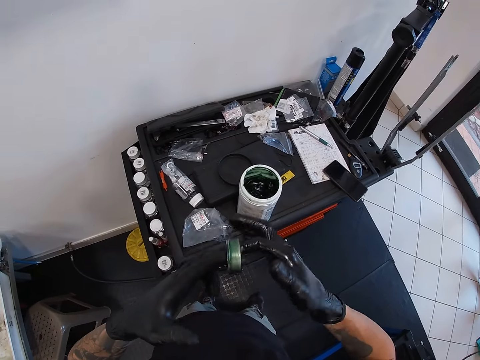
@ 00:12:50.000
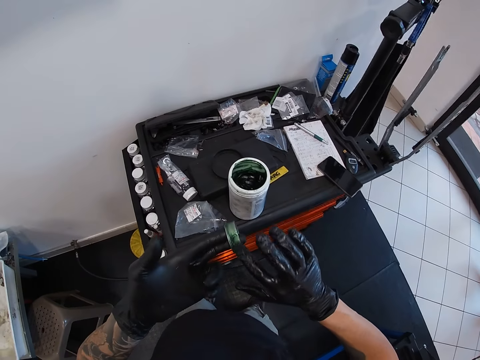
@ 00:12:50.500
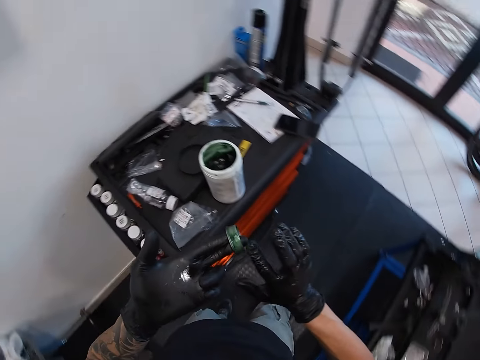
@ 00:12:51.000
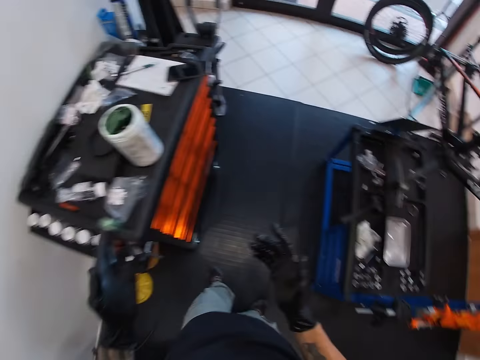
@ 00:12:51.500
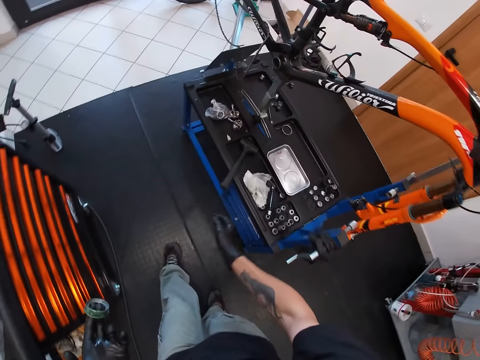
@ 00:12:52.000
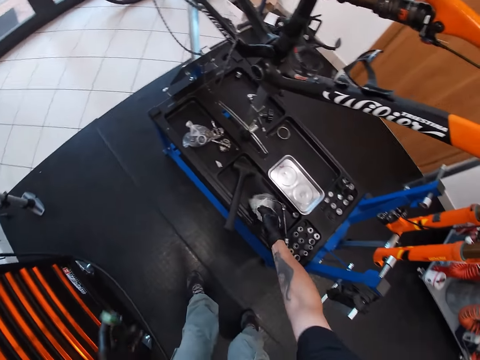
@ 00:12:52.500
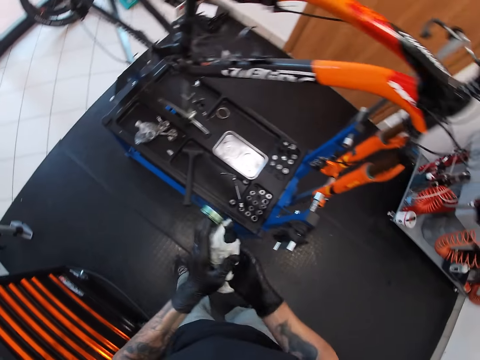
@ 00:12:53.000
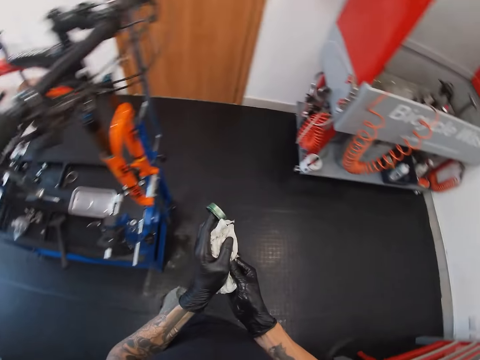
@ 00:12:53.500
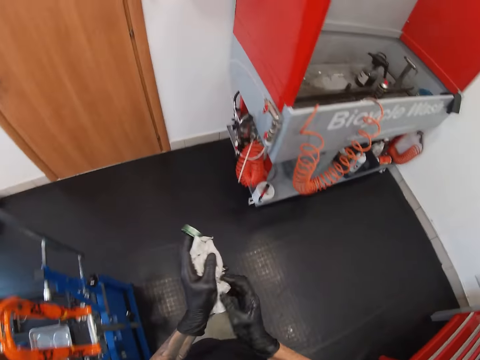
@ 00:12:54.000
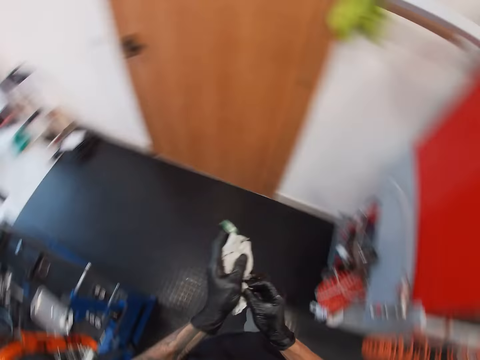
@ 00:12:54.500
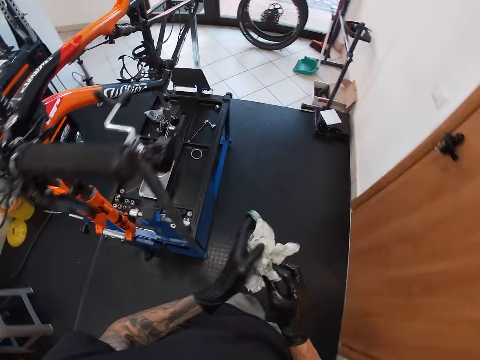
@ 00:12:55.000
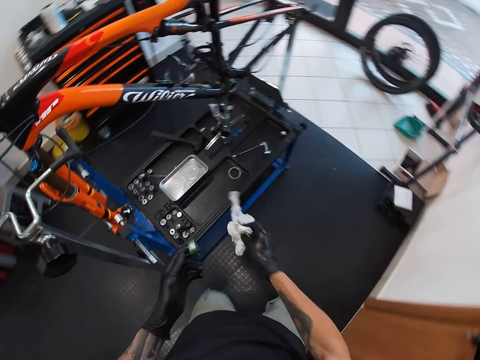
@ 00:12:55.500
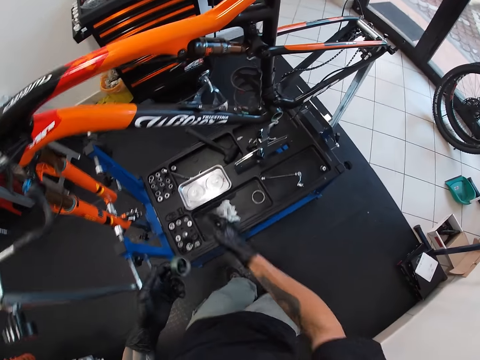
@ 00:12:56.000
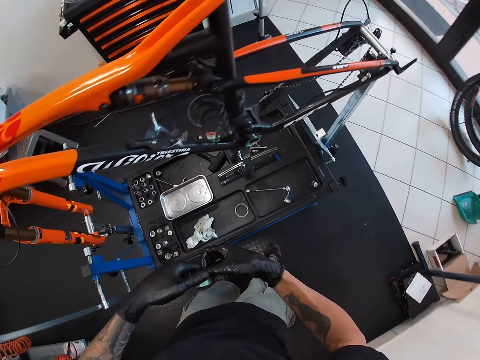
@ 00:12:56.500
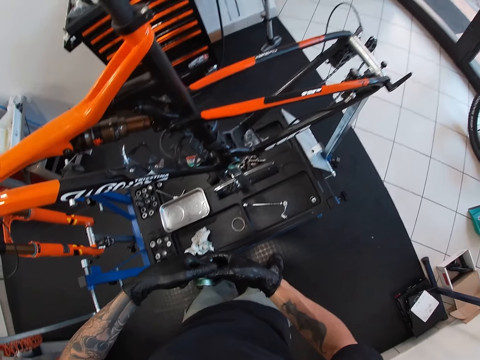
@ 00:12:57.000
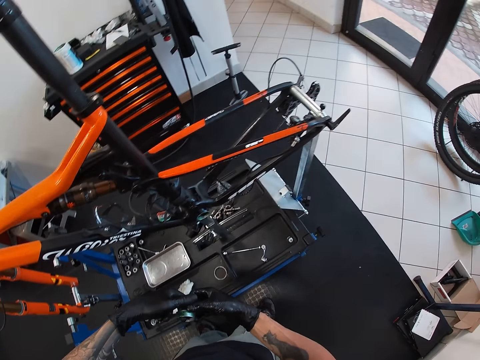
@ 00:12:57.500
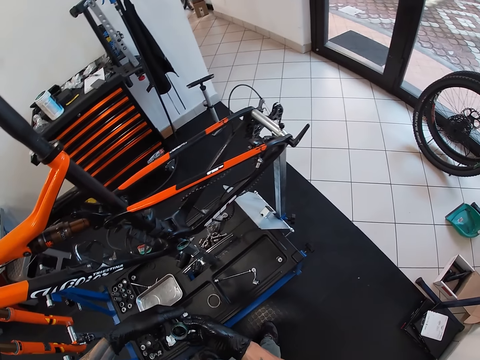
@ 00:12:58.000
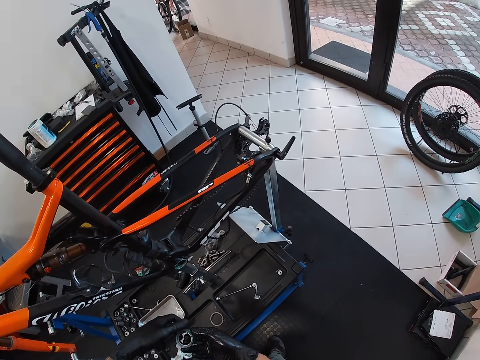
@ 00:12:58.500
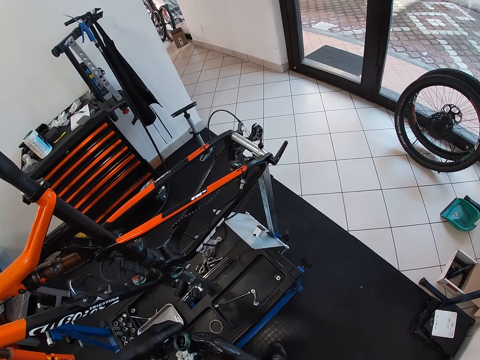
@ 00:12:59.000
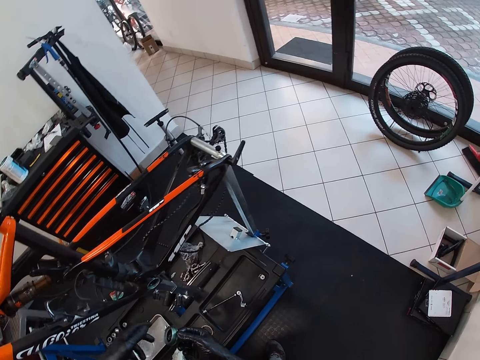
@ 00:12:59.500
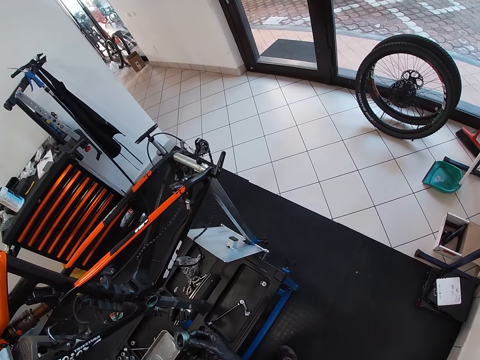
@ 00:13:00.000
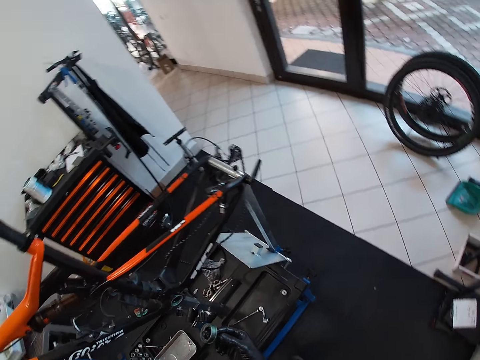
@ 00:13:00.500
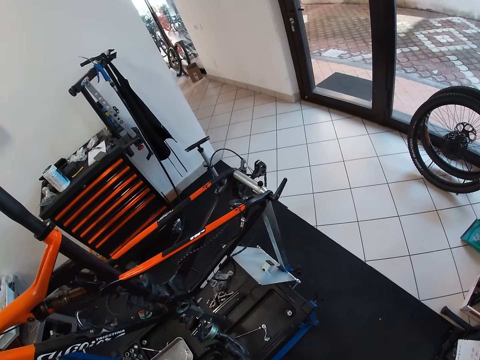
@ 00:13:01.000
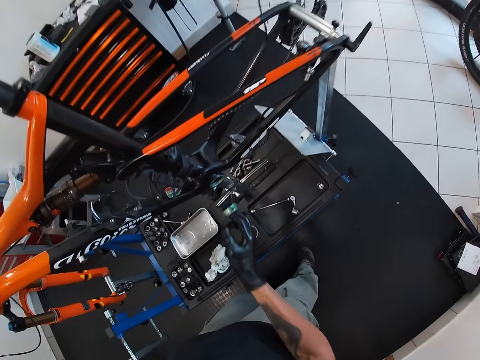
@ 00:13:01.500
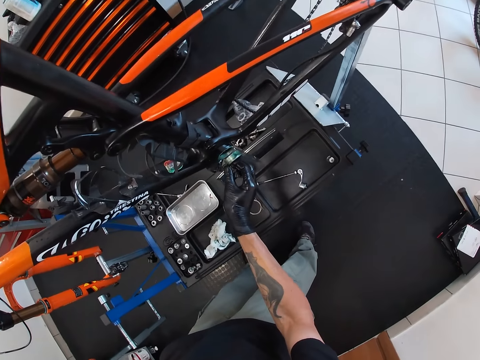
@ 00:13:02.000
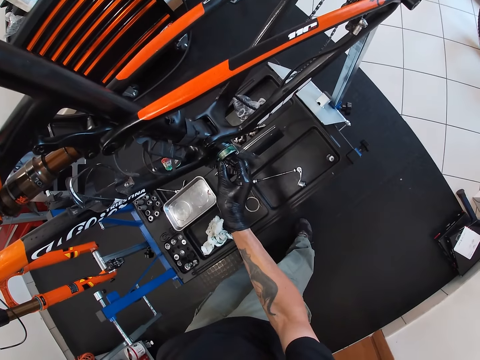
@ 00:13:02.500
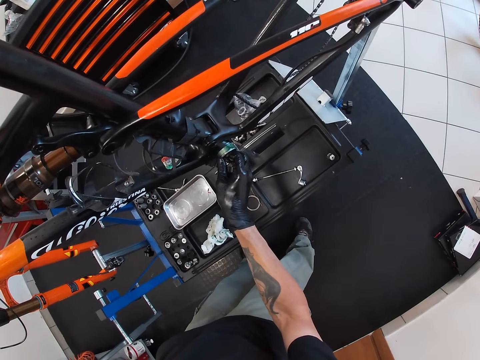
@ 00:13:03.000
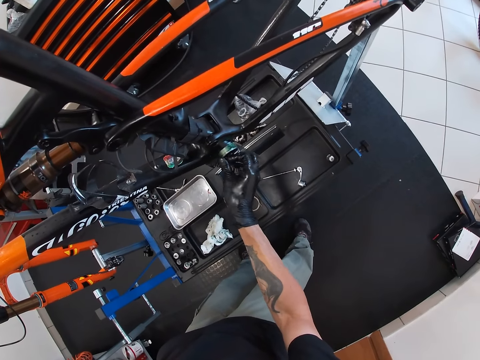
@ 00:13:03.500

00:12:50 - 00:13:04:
The camera wearer picks the tissue paper from the workbench with his right hand. He cleans both gloved hands with the tissue paper. He drops the tissue paper on the workbench with his right hand. He inserts the cylinder cover into the bicycle saddle clamp with his right hand.

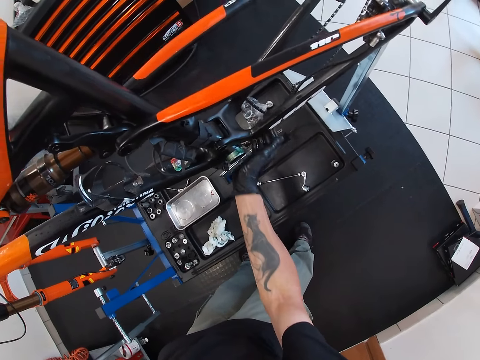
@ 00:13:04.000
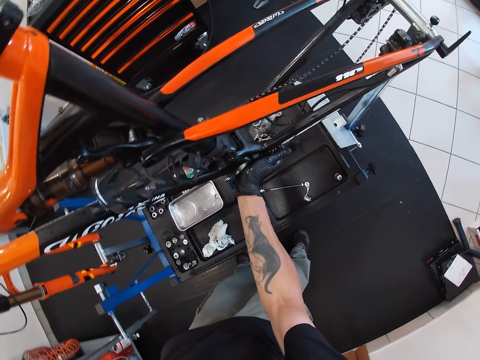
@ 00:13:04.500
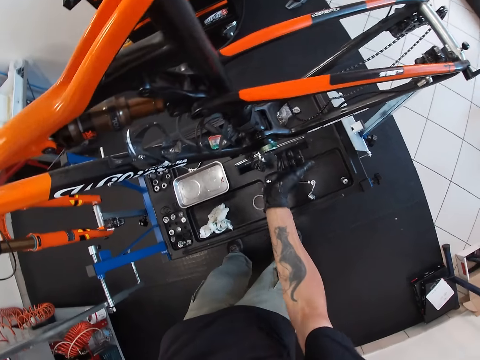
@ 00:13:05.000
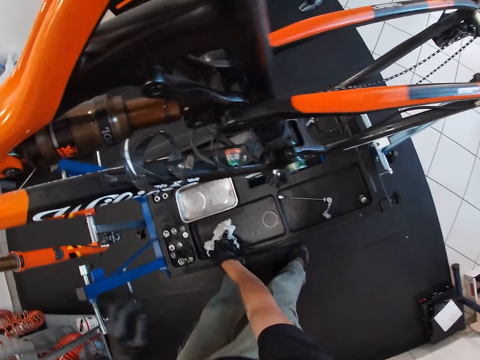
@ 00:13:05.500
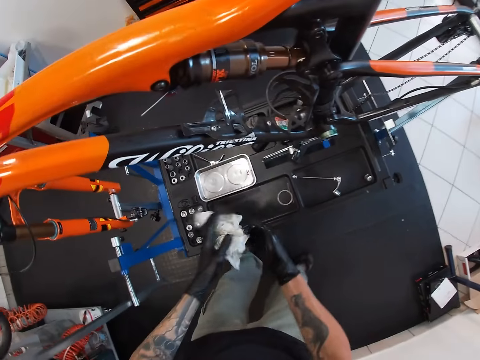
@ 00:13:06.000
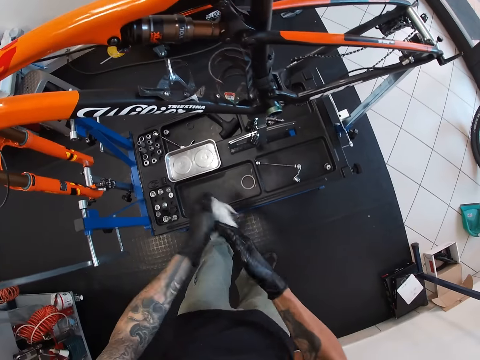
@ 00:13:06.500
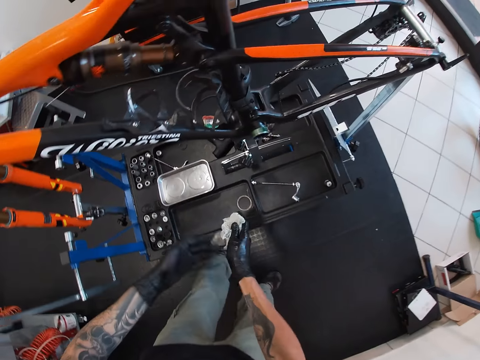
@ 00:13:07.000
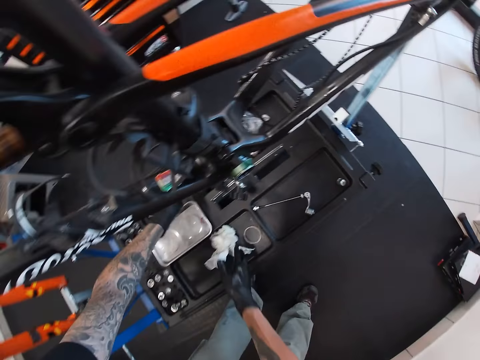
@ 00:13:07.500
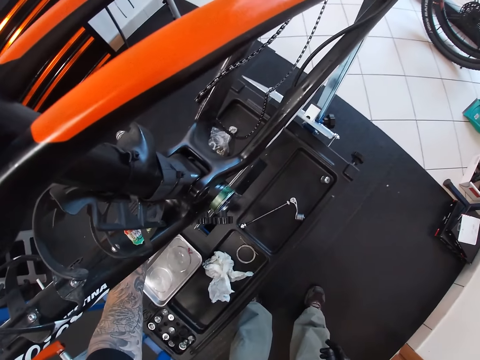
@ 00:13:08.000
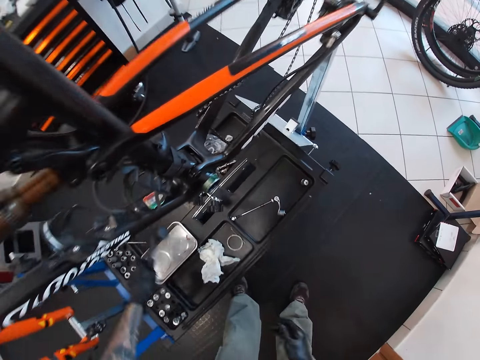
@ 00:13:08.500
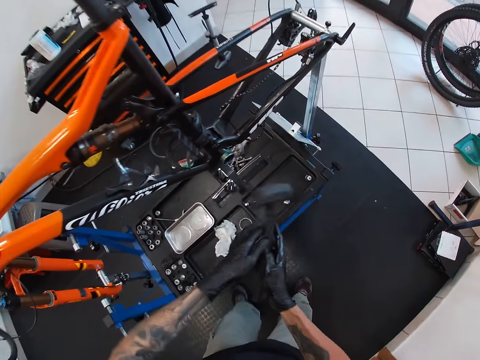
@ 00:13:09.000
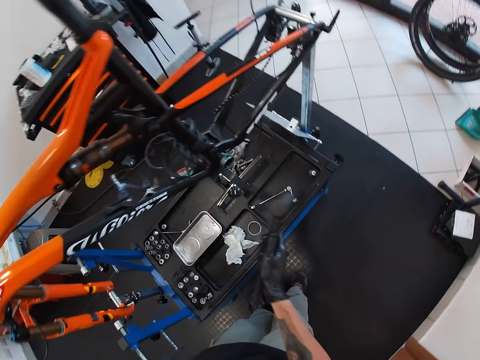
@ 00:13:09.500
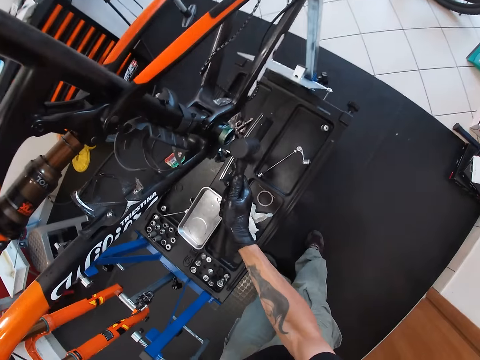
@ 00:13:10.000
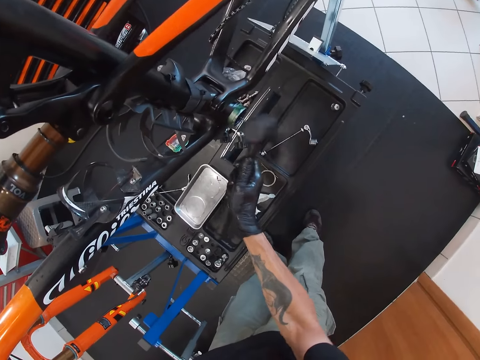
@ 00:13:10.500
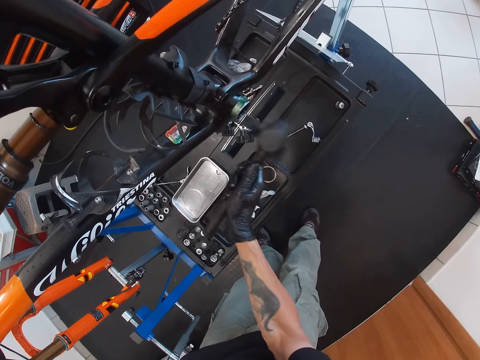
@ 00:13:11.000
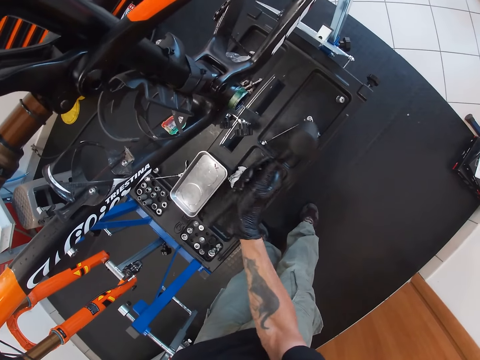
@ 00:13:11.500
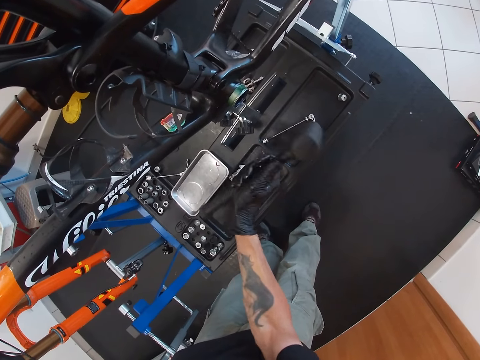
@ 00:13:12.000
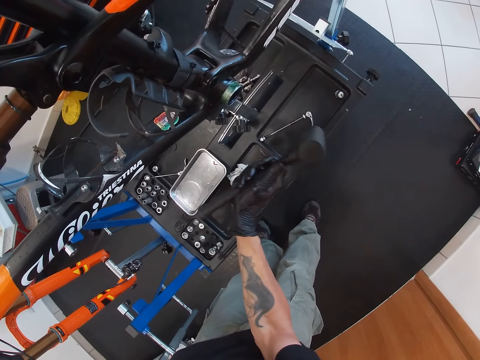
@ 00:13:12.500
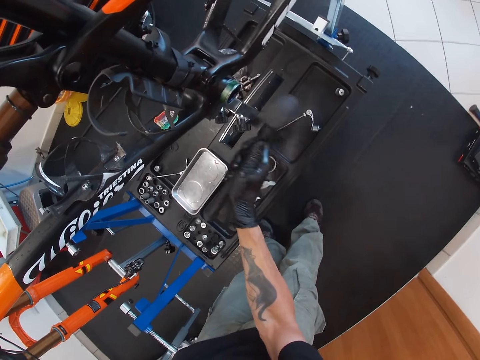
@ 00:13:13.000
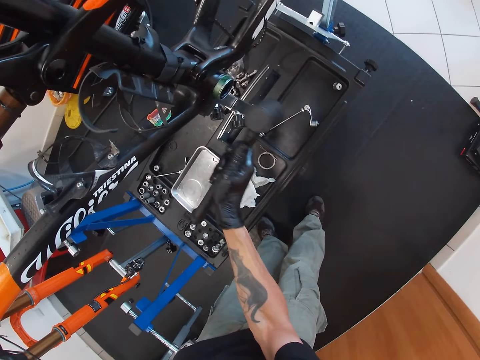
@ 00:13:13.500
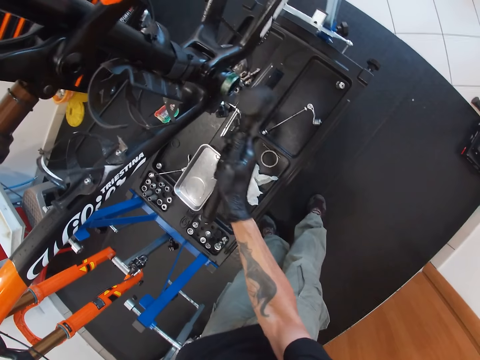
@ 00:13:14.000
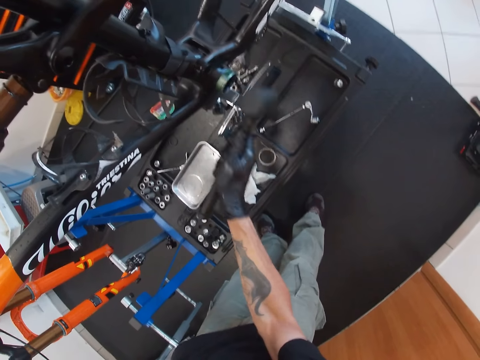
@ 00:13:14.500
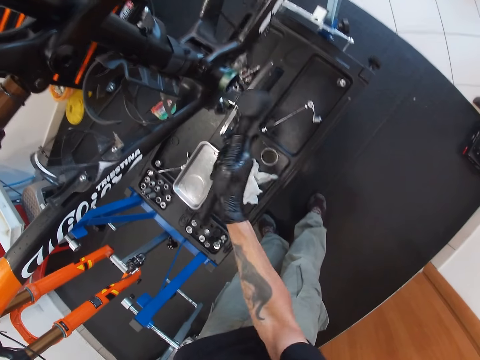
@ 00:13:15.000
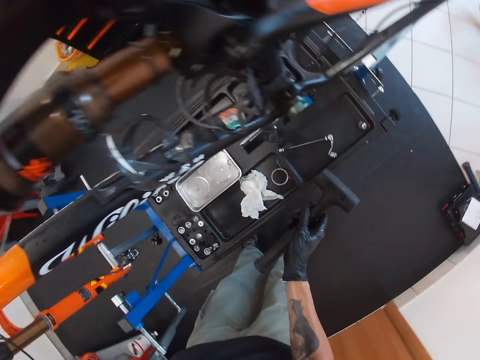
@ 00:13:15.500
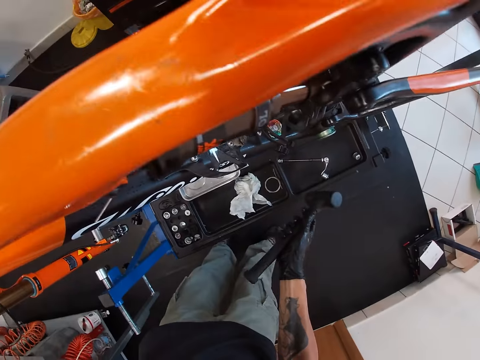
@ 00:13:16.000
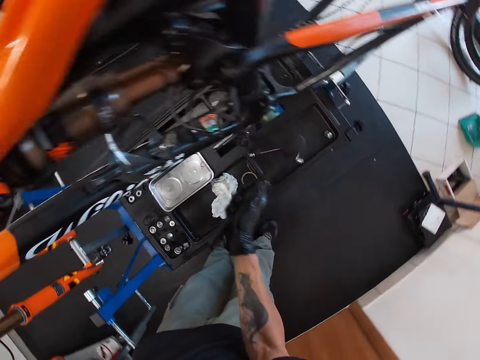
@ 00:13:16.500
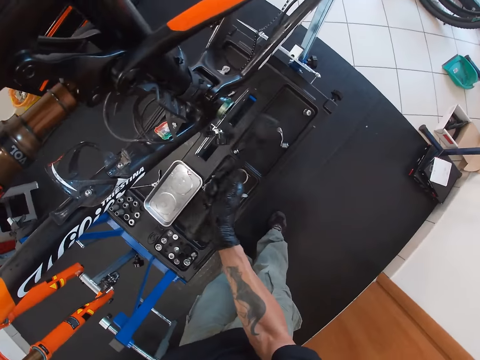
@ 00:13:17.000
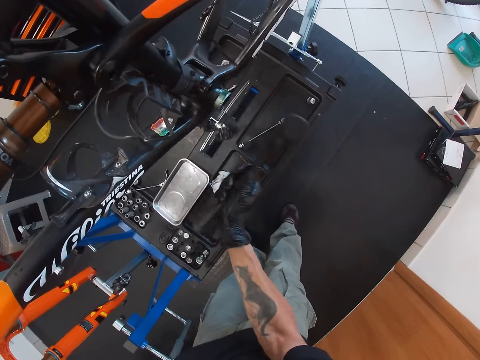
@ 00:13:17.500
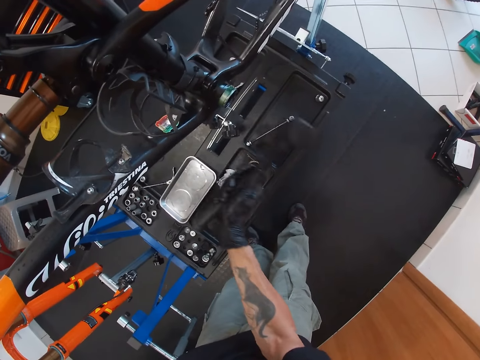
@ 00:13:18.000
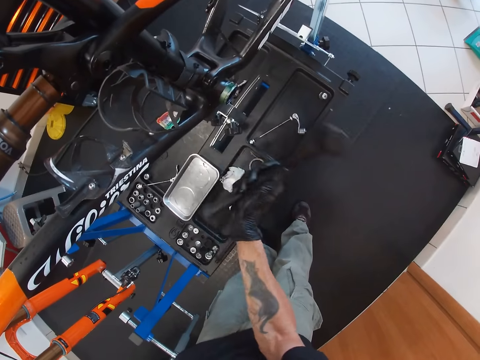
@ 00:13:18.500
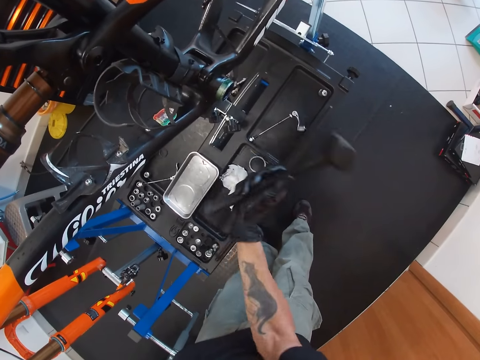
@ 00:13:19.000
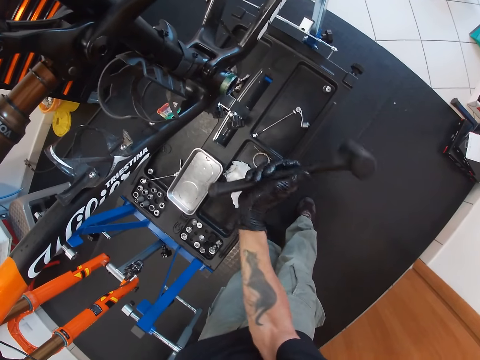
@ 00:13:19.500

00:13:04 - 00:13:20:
The camera wearer pushes the cylinder cover into the bicycle saddle clamp with his right hand. He picks the tissue paper from the workbench with his right hand. He cleans both gloved hands with the tissue paper. He drops the tissue paper on the workbench with his right hand. He picks the hammer from the workbench with his left hand. He passes the hammer from his left hand to his right hand. He beats the cylinder cover into the bicycle saddle clamp with the hammer in his right hand. He beats the cylinder cover into the bicycle saddle clamp again.
